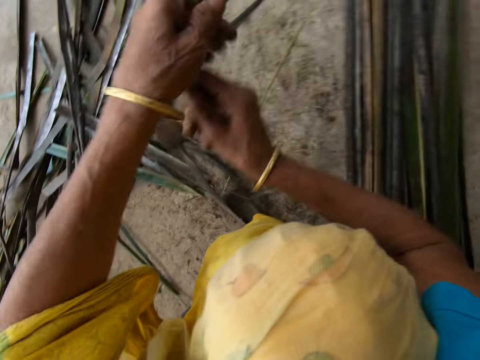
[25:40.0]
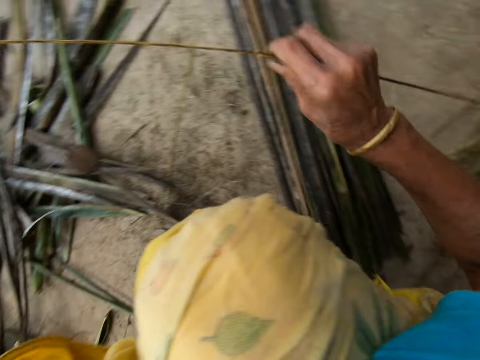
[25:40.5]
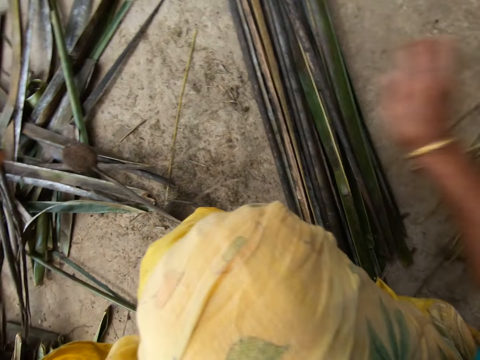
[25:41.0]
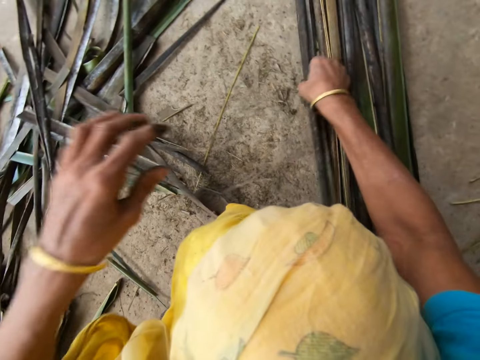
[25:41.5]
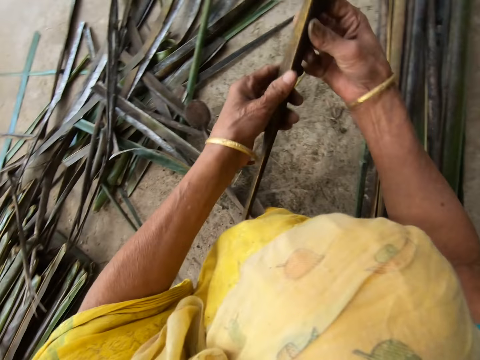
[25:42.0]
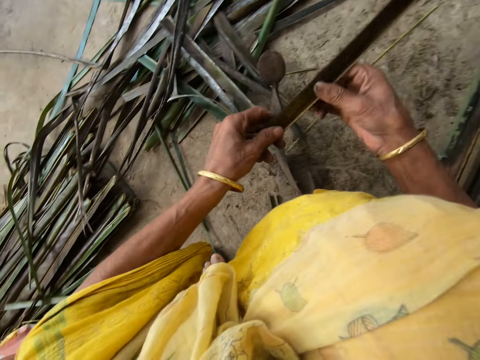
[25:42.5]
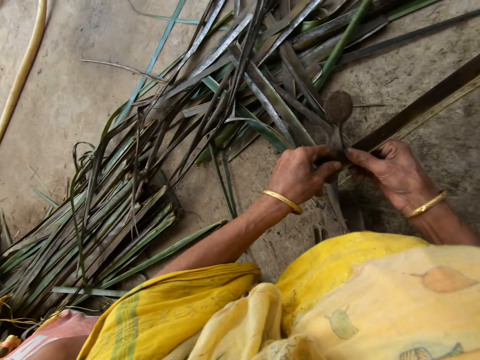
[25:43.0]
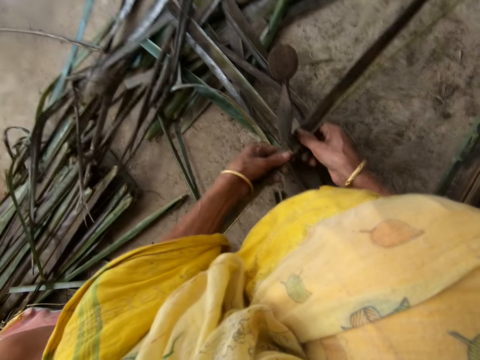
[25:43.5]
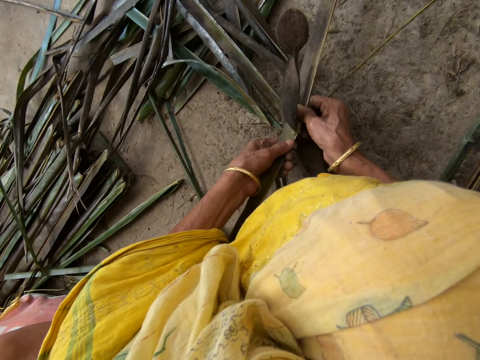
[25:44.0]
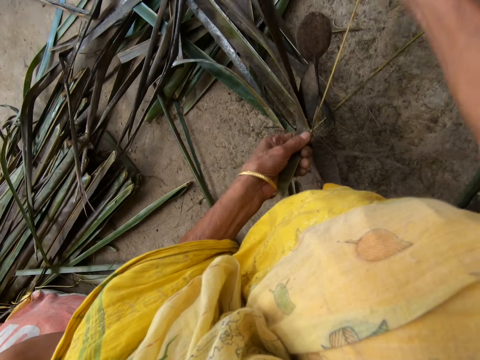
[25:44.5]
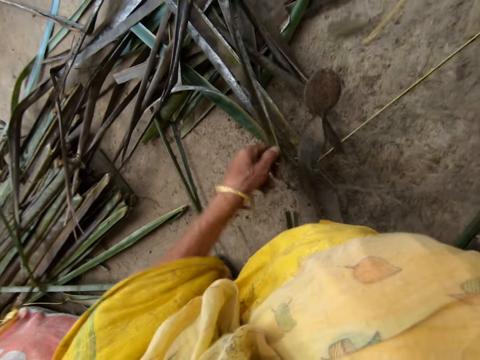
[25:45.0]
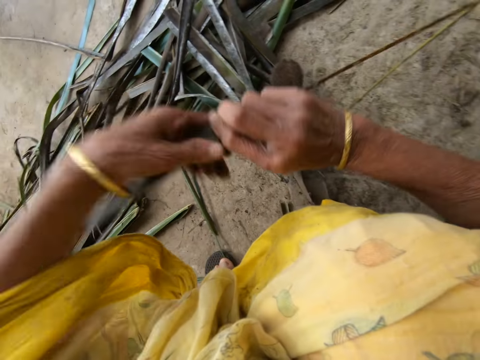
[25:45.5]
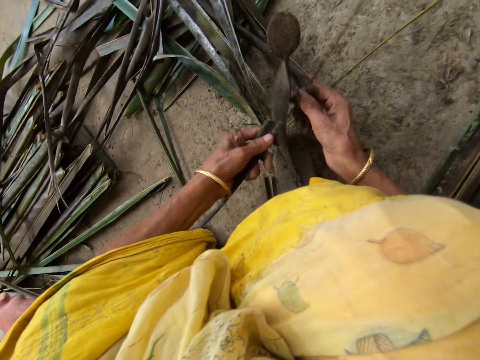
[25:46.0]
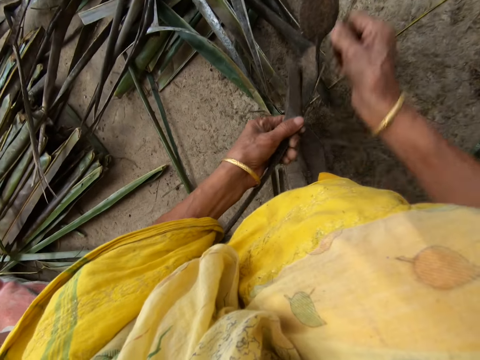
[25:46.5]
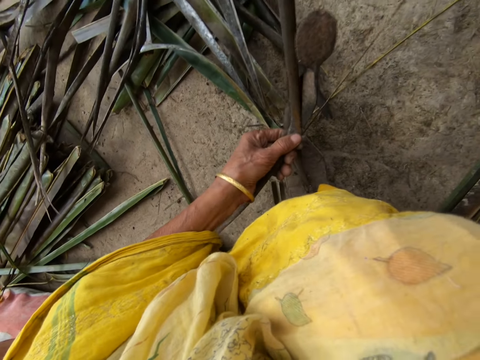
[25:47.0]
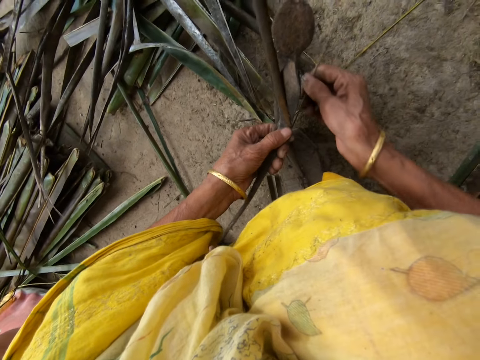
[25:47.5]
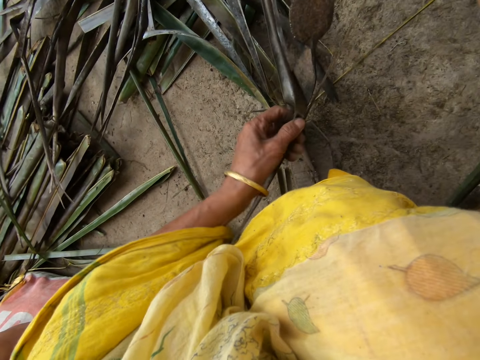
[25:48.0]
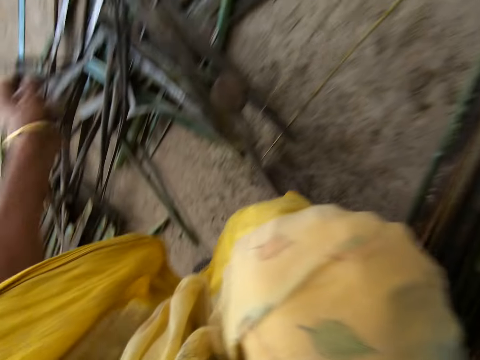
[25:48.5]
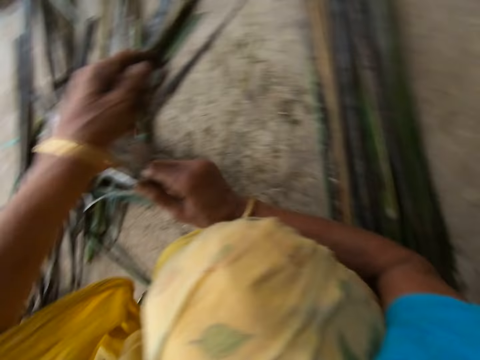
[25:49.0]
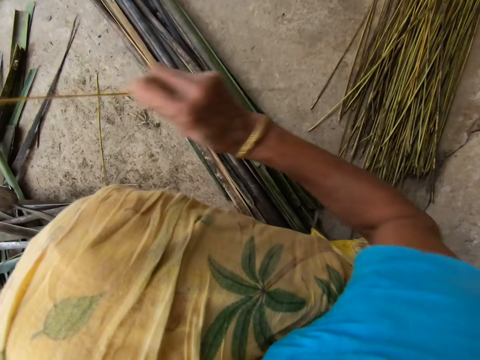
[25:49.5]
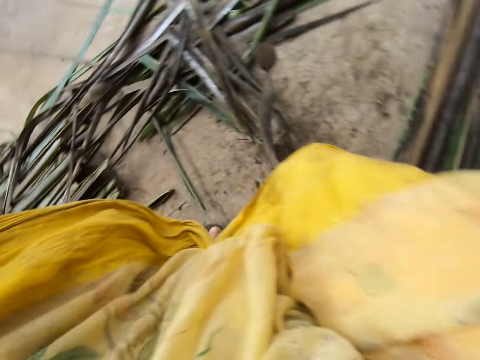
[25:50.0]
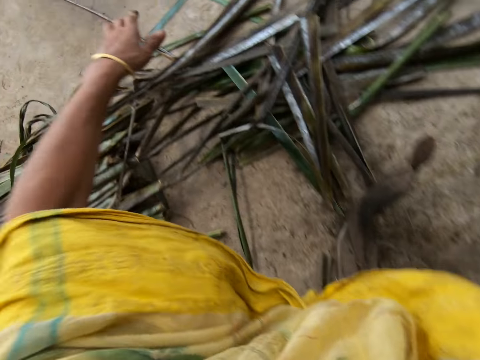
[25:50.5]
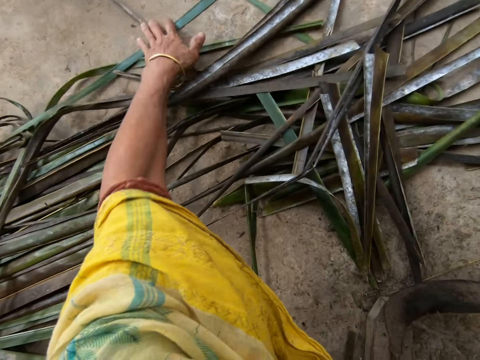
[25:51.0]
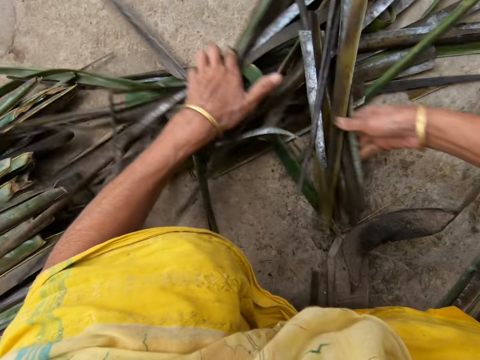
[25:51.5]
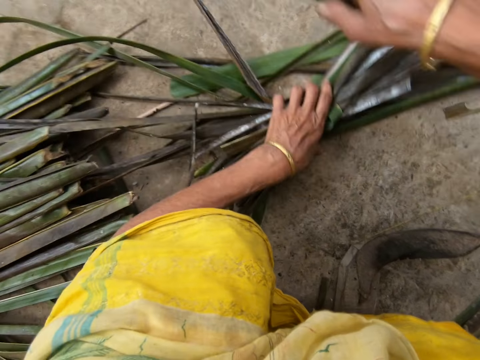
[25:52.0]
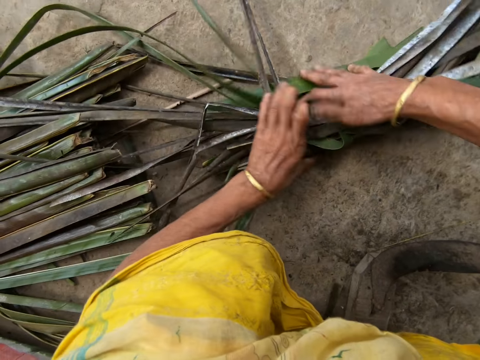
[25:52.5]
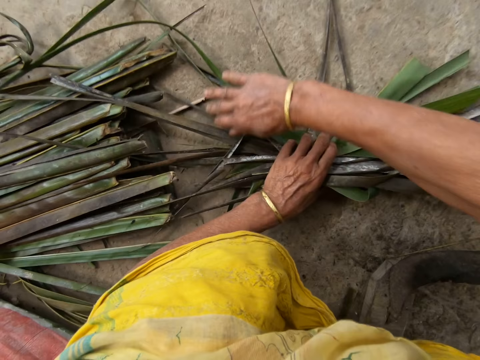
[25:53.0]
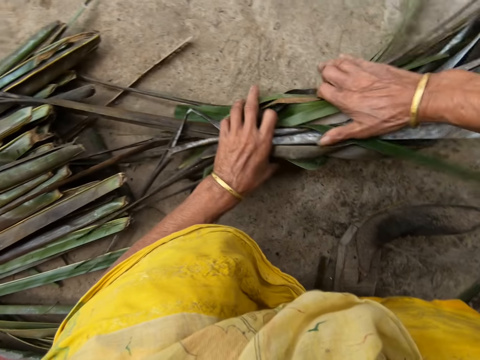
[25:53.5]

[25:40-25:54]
The camera wearer drops the stick or midrib on the floor with her right hand. She picks up a leaflet from the floor with her right hand. She trims the leaflet from the stick with the sharp-edged iron rod or vegetable cutter on the floor. She pulls the midrib on the coconut leaf. She reaps the coconut leaf off the midrib on the vegetable cutter. She pulls the midrib on the coconut leaf. She drops the stick on the floor with her right hand. She gathers leaflets from the floor with both hands.

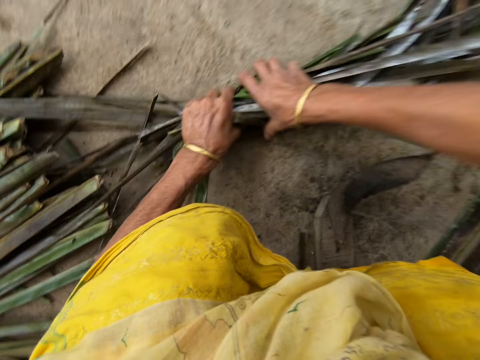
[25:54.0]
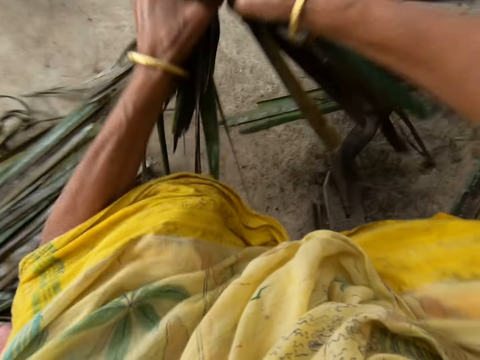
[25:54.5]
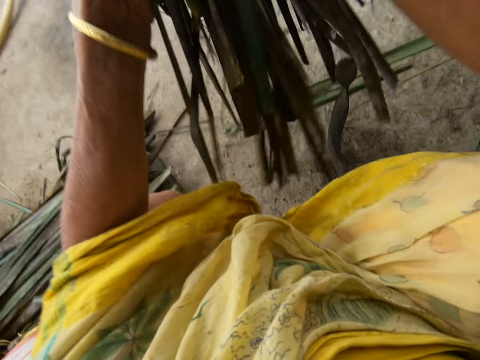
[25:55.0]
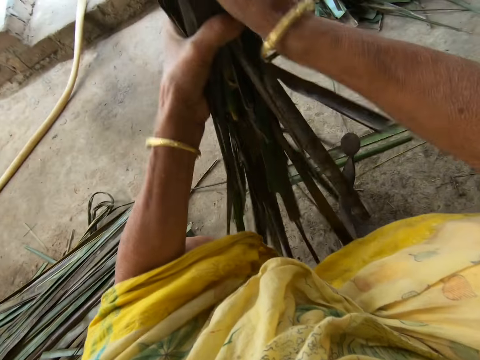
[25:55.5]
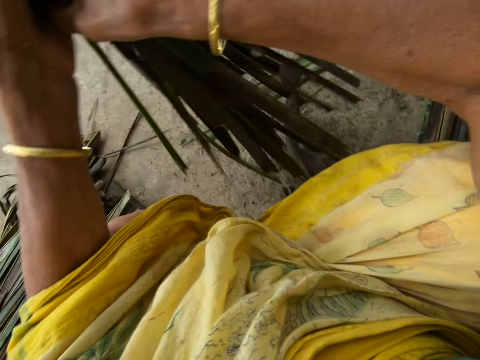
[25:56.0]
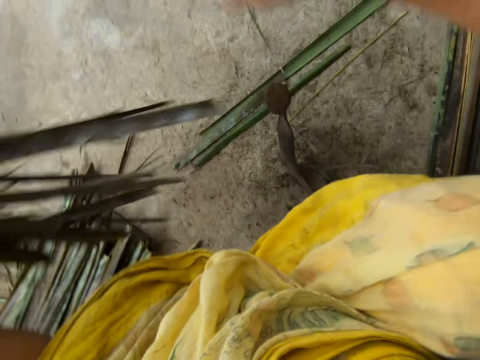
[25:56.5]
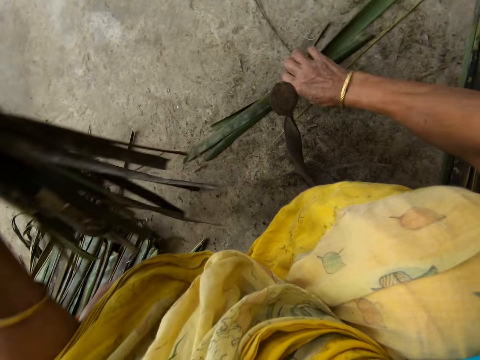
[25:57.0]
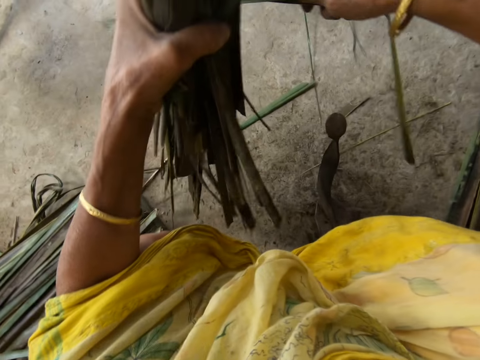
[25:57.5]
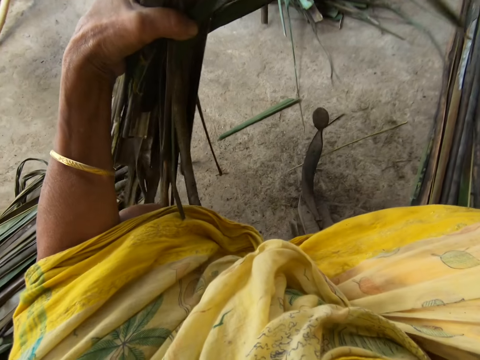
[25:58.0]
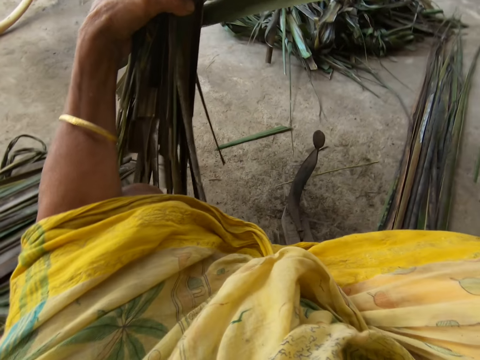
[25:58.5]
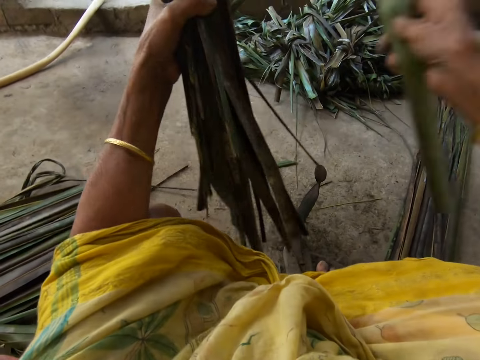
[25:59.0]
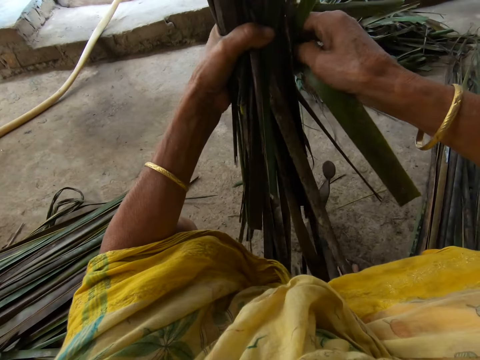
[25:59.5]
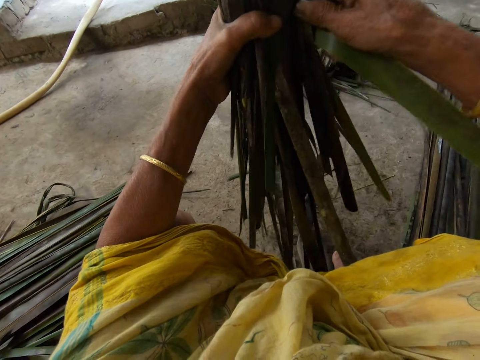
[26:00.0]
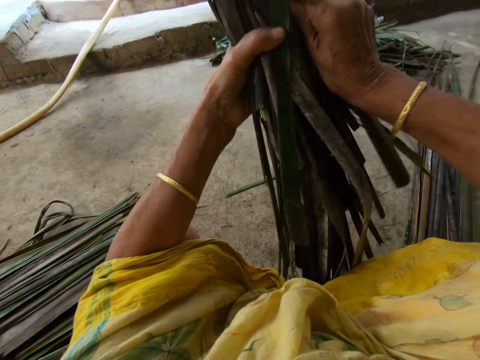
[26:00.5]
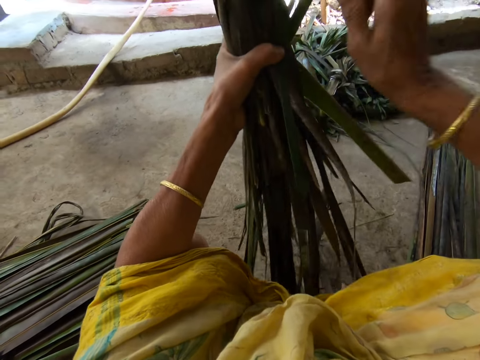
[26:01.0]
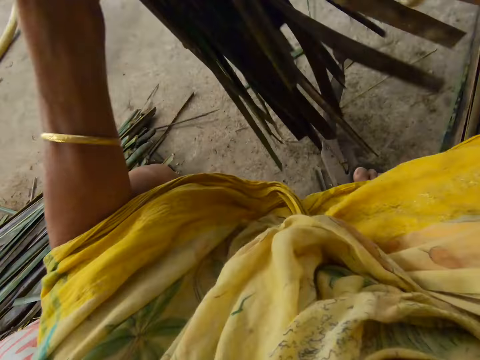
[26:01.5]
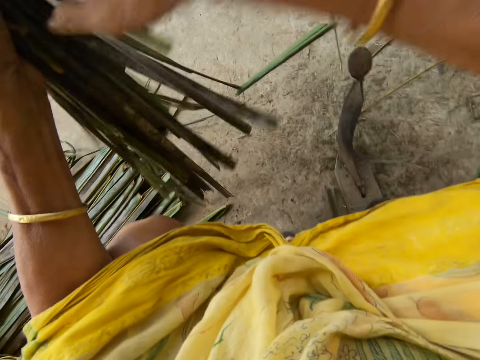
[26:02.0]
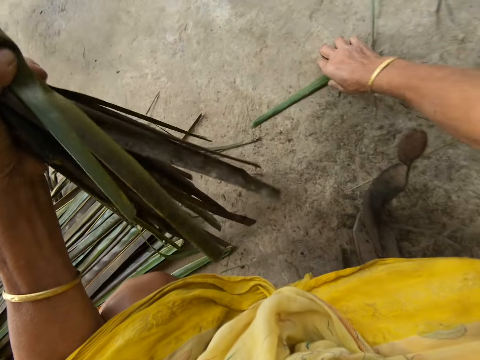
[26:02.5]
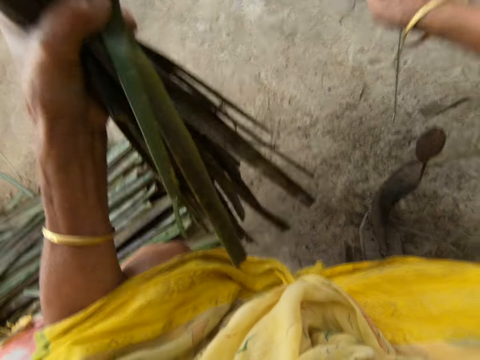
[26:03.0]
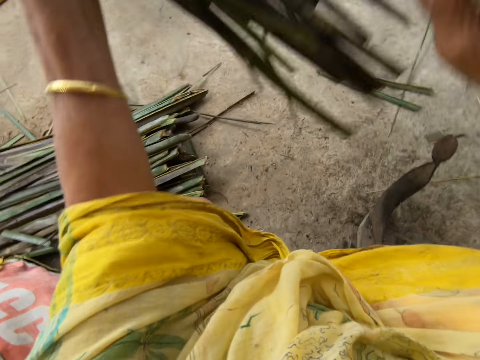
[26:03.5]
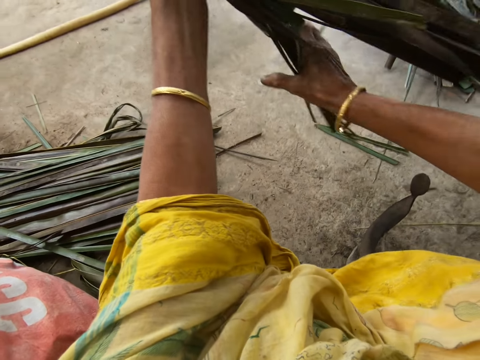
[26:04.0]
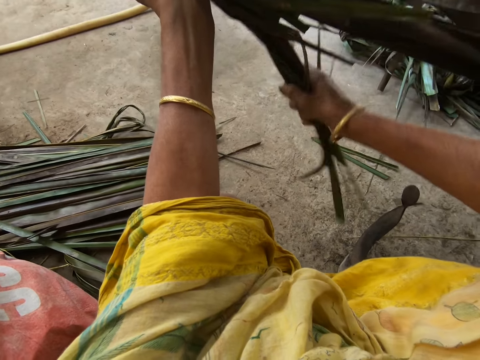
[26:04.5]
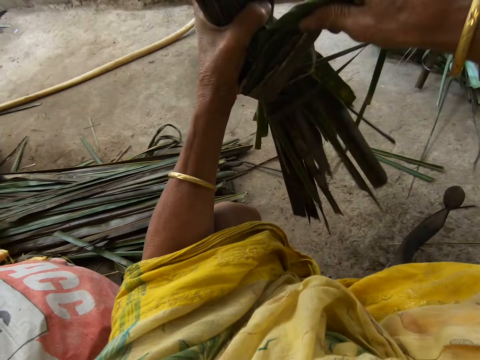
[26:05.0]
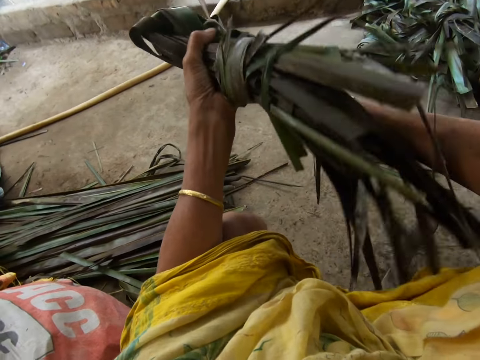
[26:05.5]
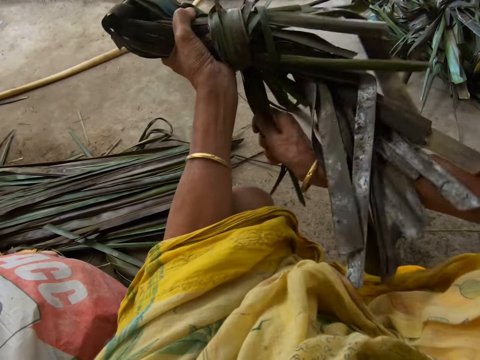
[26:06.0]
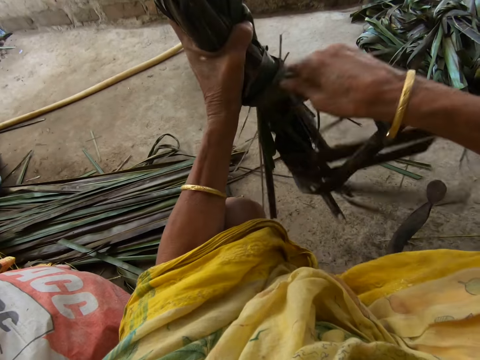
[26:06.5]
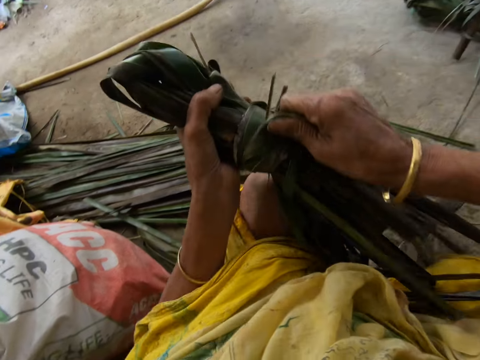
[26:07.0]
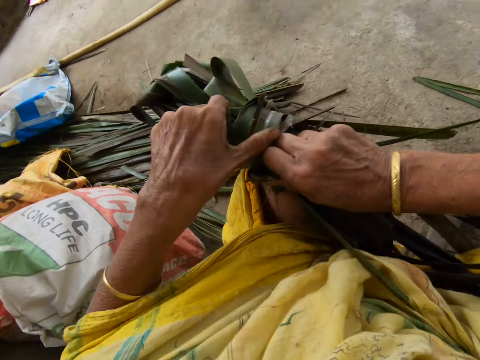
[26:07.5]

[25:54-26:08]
The camera wearer folds coconut leaves. They collect the coconut leaves on the floor and put the coconut leaves together. They collect the coconut leaves on the floor and put the coconut leaves together. They tie the leaflets together with both hands.
